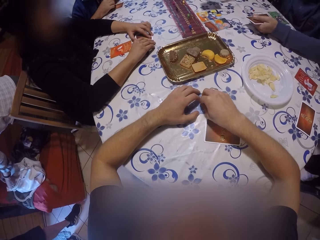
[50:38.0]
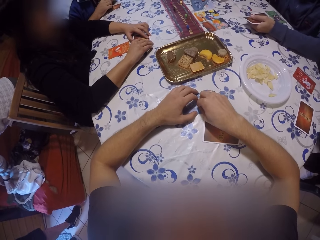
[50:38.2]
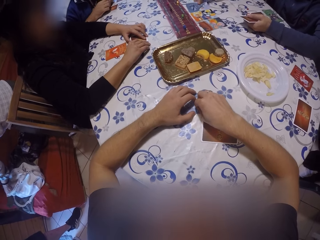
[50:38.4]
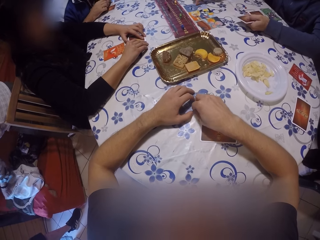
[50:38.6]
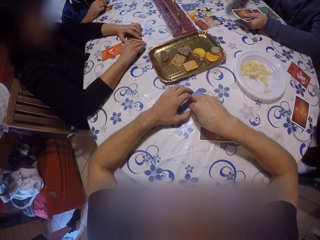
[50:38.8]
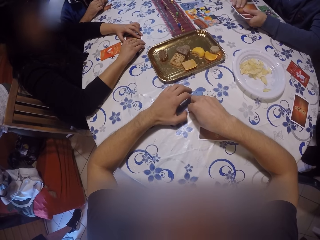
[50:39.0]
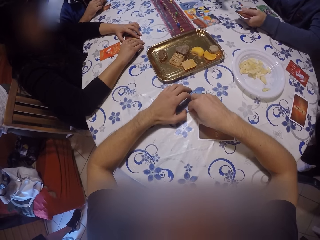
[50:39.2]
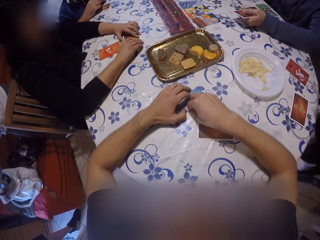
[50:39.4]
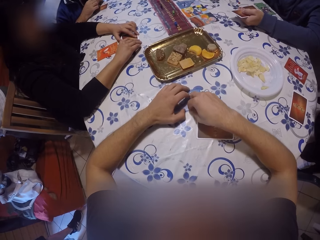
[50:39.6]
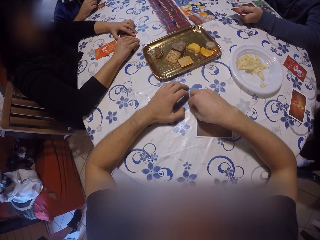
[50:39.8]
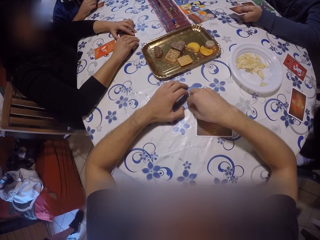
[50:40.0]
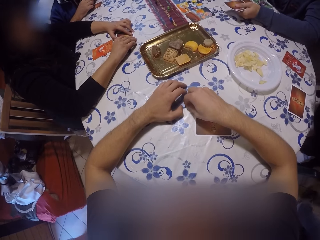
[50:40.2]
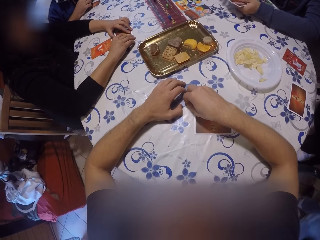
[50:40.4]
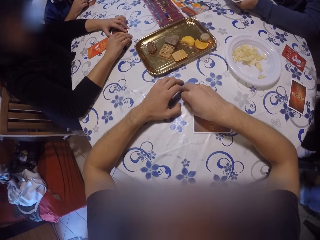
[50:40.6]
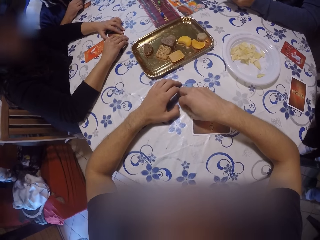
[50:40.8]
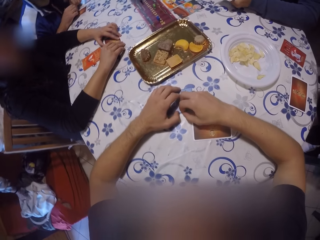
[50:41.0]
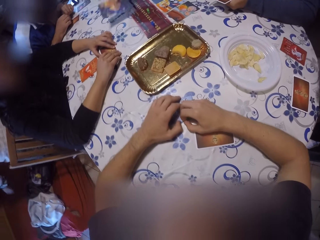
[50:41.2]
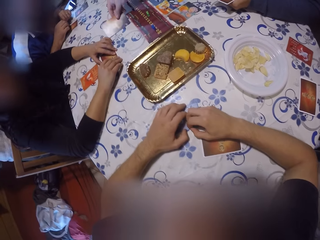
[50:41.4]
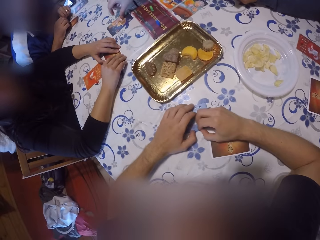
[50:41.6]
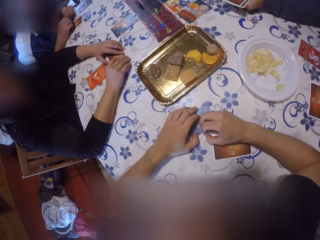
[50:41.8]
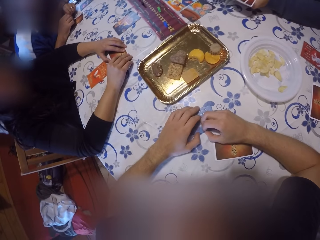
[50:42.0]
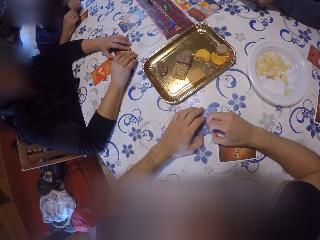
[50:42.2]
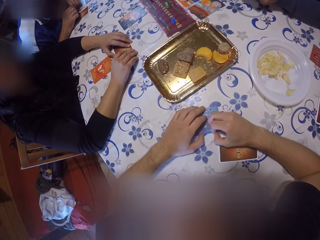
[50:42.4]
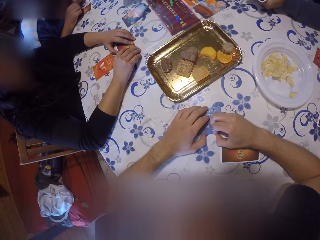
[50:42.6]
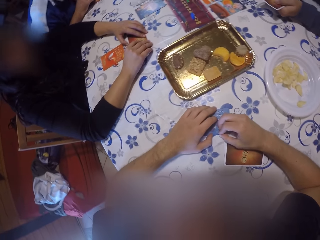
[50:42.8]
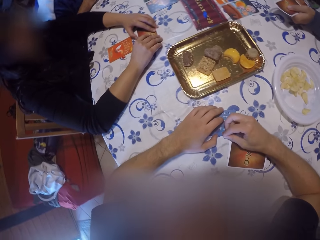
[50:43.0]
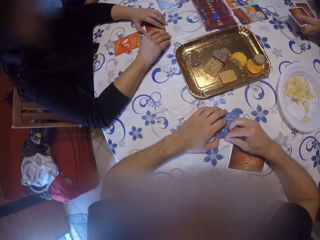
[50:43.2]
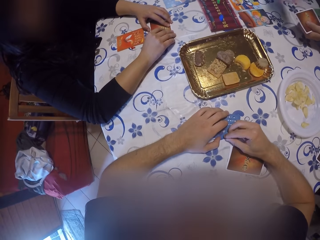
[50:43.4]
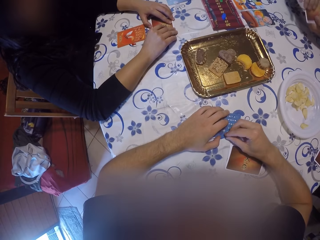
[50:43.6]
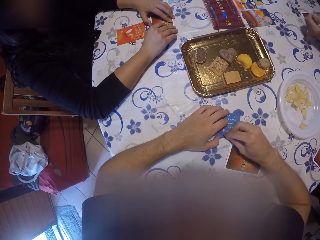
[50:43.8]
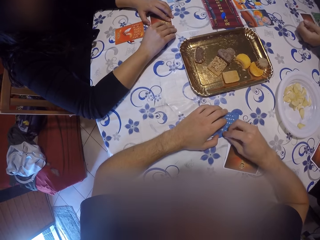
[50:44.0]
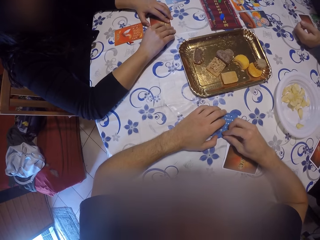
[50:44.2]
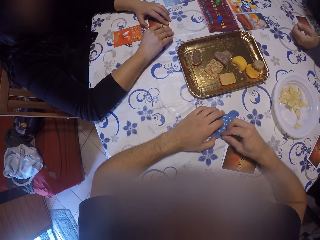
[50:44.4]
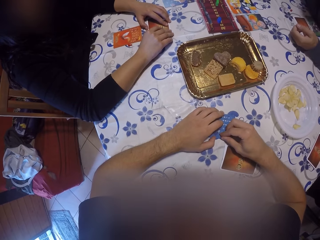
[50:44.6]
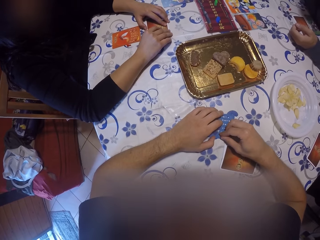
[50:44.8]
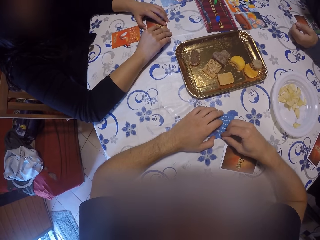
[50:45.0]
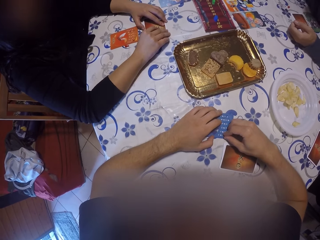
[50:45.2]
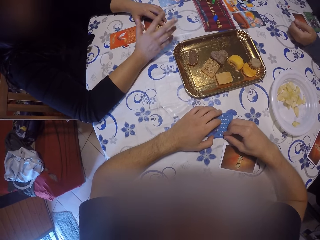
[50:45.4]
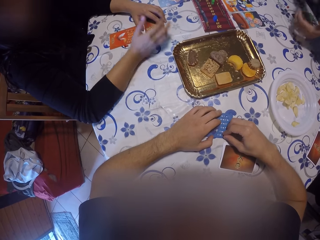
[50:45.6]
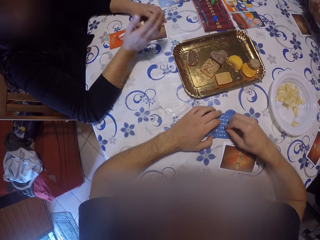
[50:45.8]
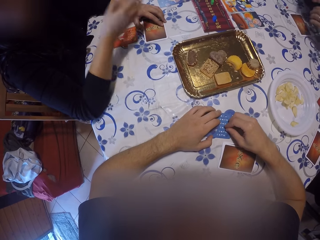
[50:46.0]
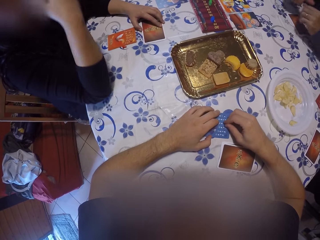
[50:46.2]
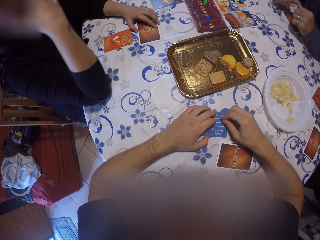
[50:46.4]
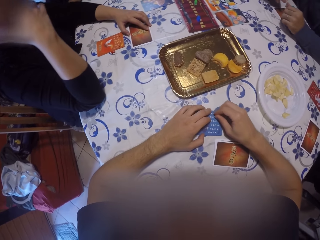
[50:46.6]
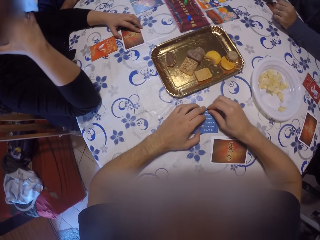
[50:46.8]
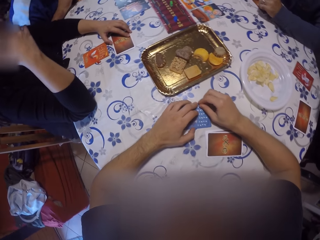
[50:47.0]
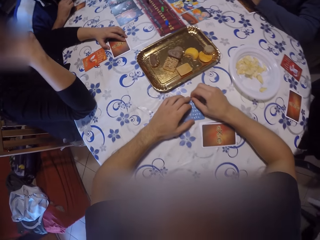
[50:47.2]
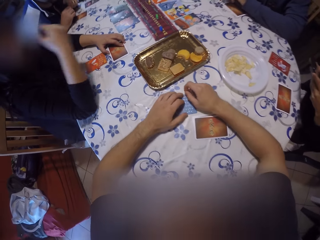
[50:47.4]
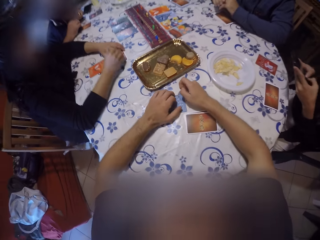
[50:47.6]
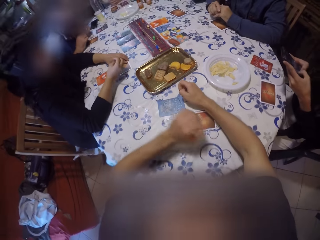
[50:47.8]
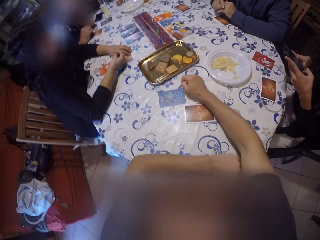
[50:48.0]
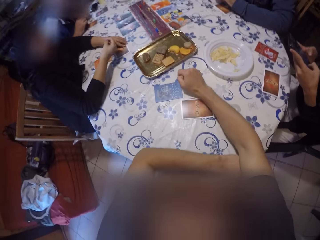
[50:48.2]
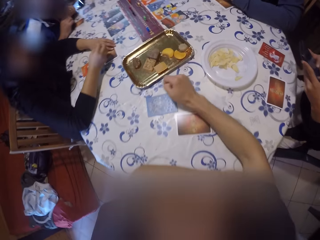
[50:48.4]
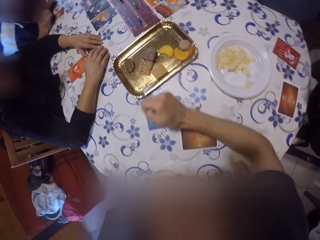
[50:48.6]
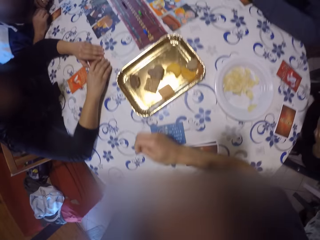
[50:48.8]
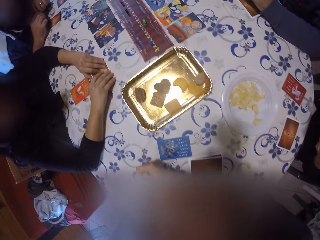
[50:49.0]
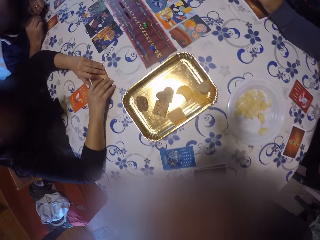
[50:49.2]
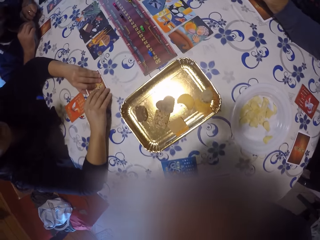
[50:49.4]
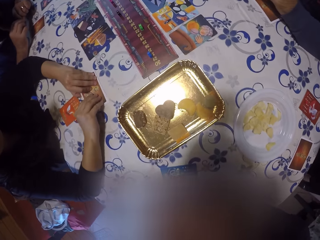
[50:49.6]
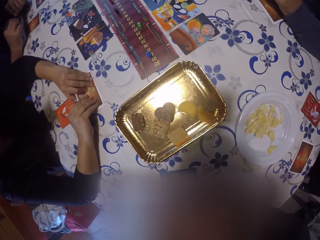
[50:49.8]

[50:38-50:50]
A woman gestures at a man and touches her face.

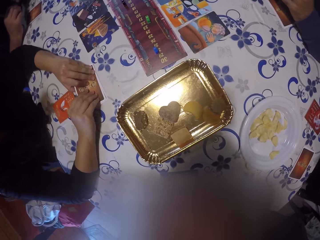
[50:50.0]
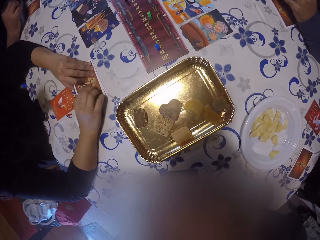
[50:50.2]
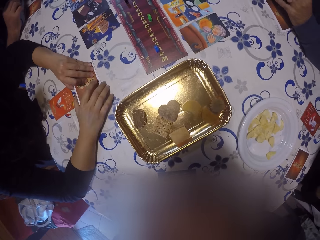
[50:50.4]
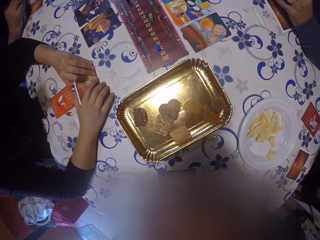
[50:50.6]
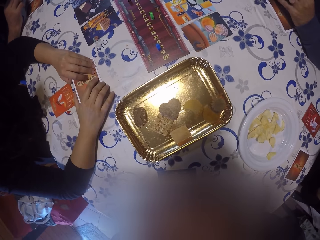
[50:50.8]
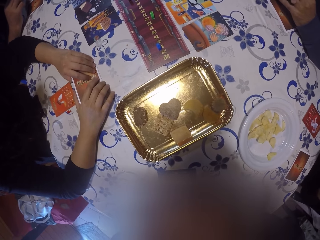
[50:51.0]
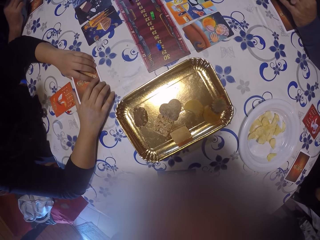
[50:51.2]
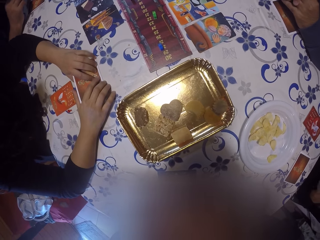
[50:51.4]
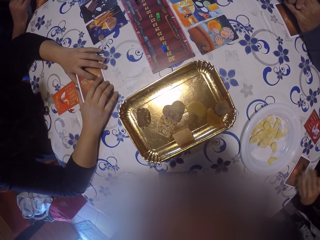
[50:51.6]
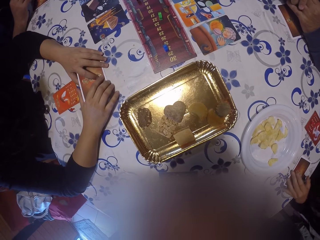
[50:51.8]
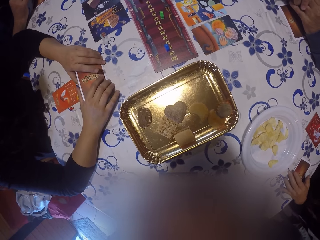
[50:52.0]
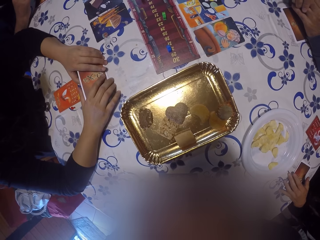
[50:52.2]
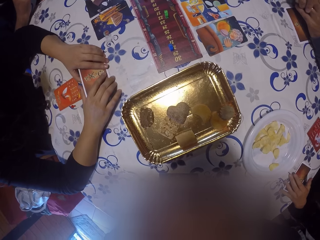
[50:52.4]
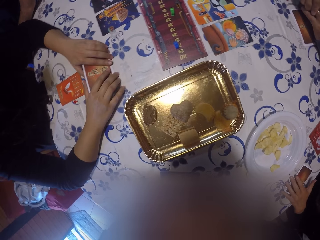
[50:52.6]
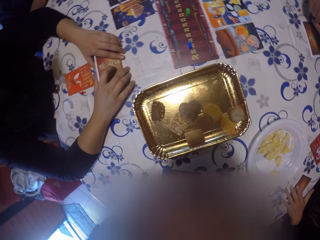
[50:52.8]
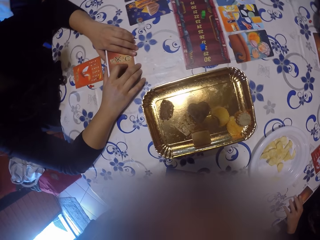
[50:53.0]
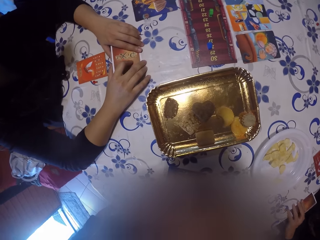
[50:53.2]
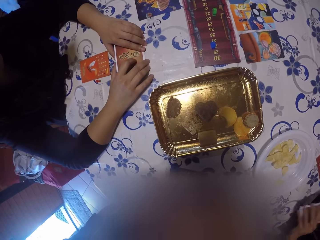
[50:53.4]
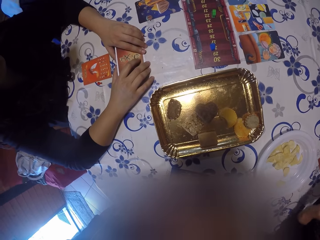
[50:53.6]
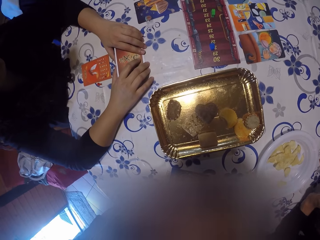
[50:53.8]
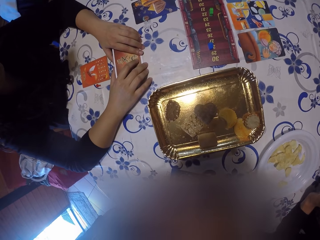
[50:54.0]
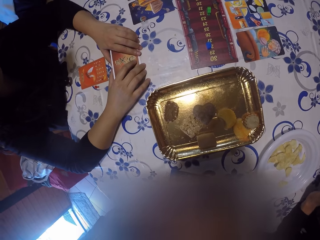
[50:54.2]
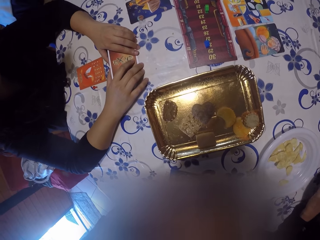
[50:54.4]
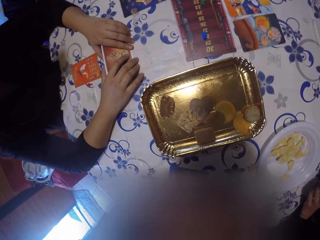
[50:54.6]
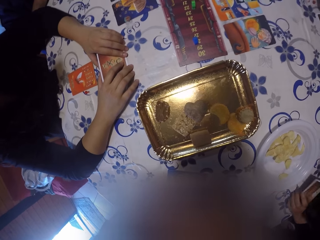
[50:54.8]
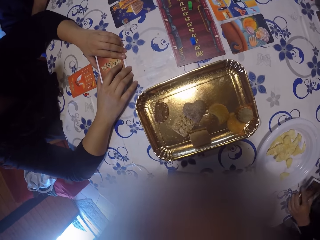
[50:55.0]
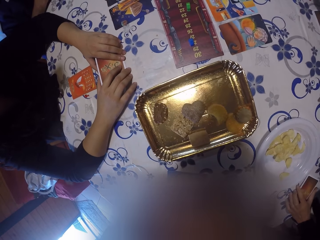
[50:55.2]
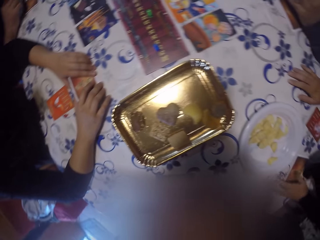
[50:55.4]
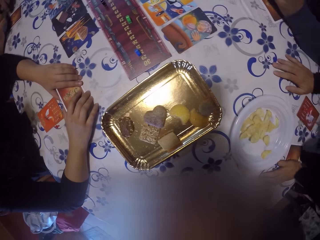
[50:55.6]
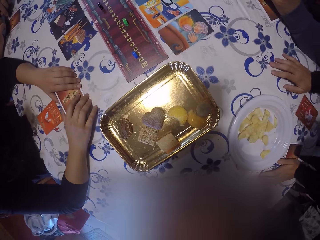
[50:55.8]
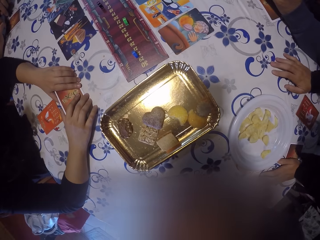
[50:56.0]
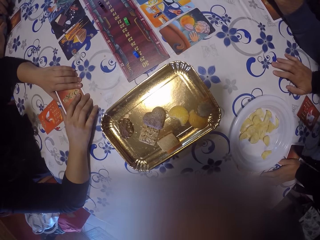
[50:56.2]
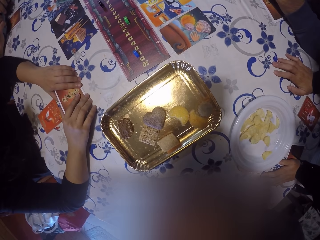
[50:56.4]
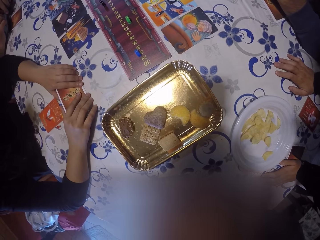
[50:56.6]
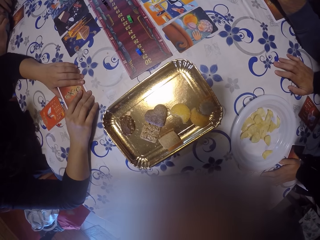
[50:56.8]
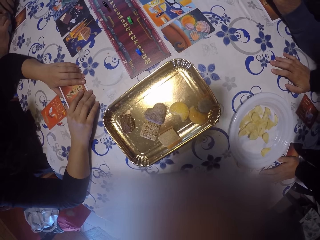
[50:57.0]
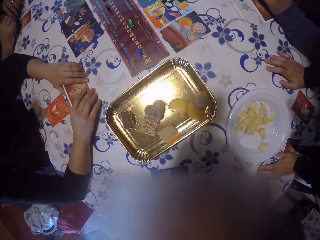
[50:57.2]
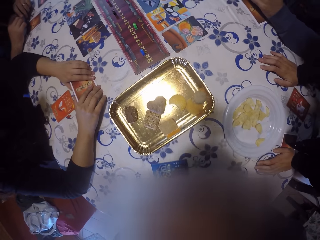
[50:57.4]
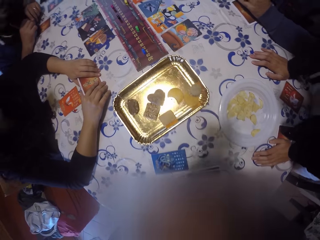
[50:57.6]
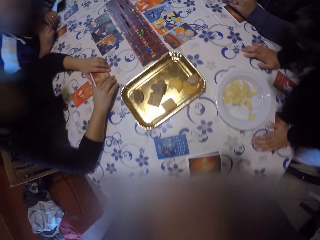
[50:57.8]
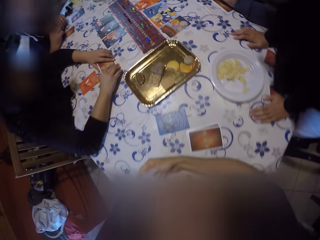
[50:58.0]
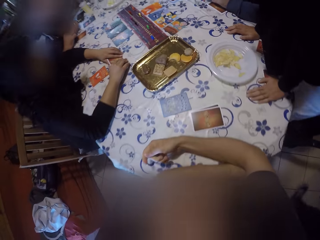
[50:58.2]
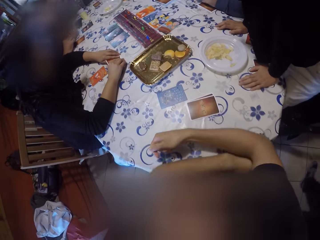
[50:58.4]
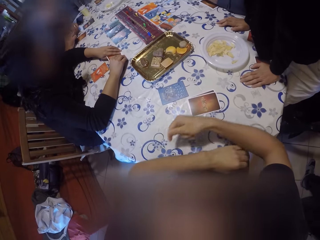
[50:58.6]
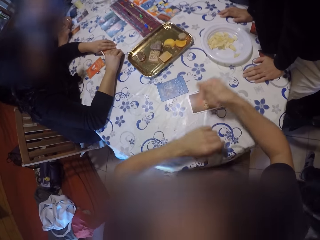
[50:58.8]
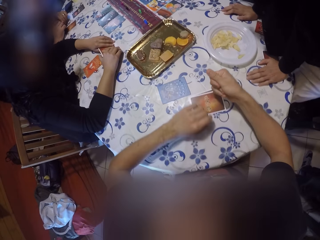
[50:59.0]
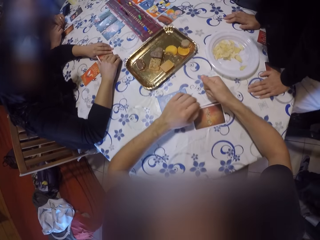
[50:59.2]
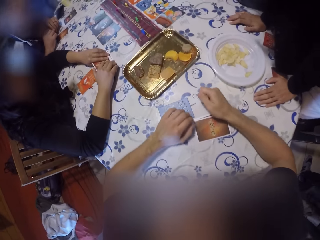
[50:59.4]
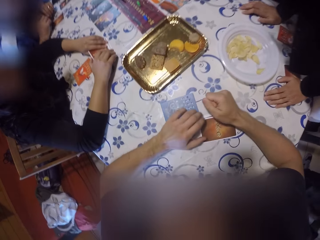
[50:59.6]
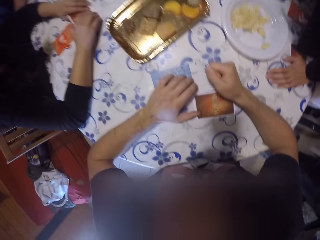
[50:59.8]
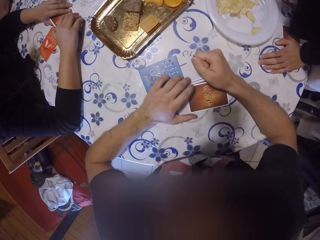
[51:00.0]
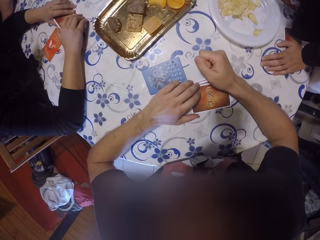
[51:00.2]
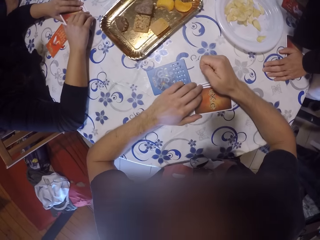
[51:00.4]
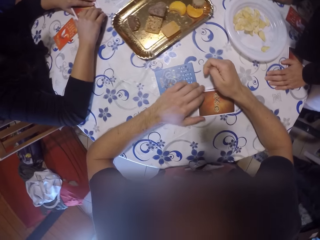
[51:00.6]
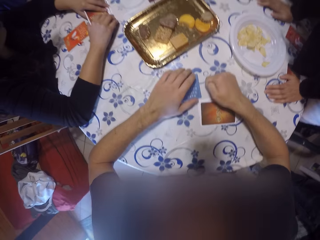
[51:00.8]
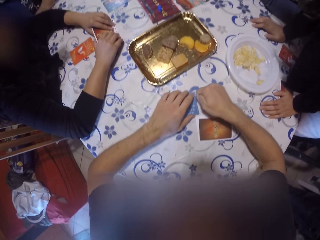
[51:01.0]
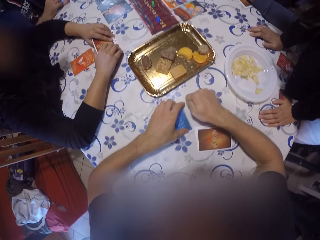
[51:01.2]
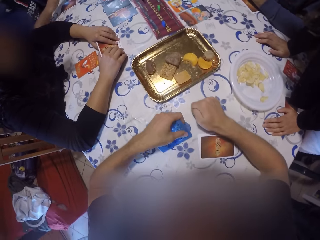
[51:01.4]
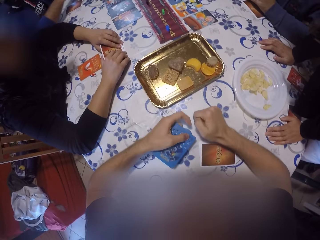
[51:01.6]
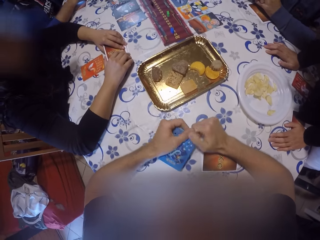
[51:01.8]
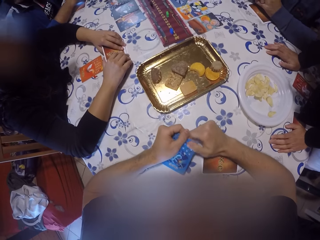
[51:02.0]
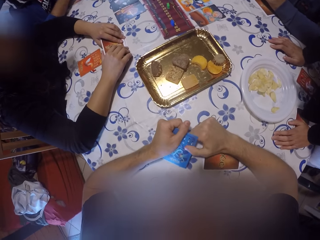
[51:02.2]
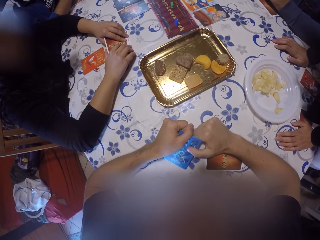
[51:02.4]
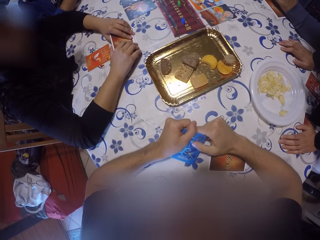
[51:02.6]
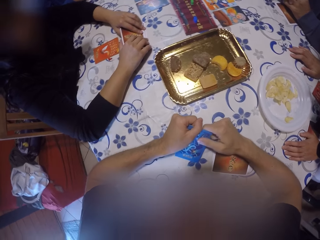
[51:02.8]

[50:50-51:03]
The camera wearer stares at the tray of cookies. A woman picks cards from the table. The woman leans on the table. The camera wearer looks around the table. He takes the card on the table with his left hand. He holds the card with both hands.
